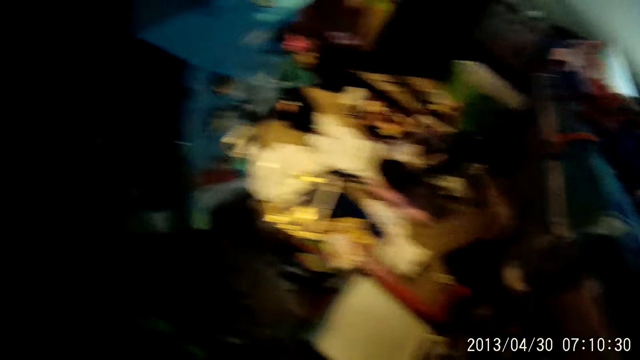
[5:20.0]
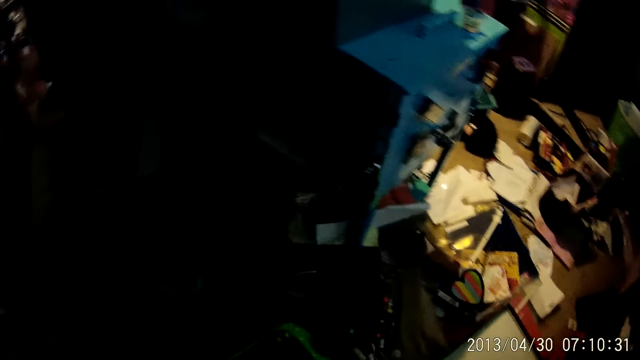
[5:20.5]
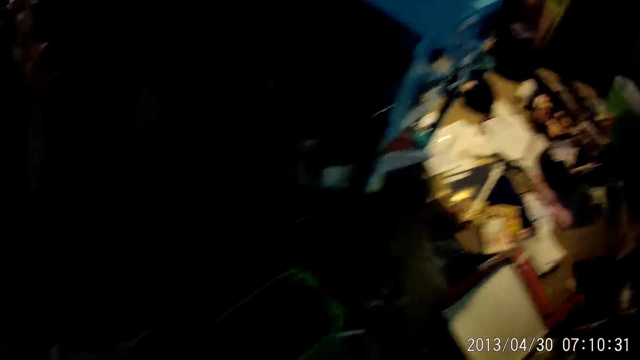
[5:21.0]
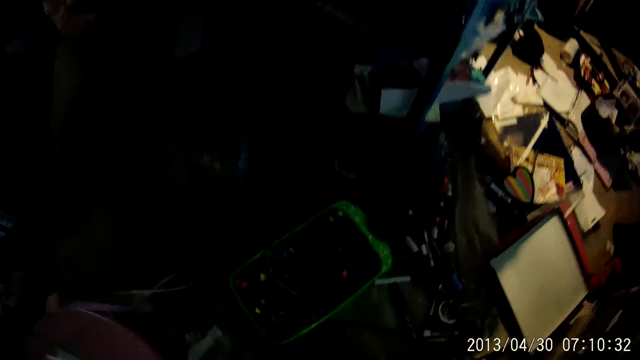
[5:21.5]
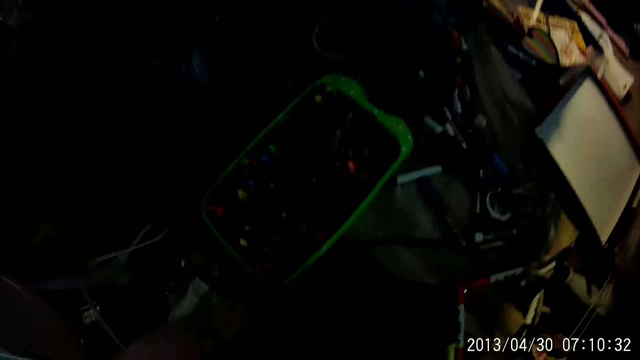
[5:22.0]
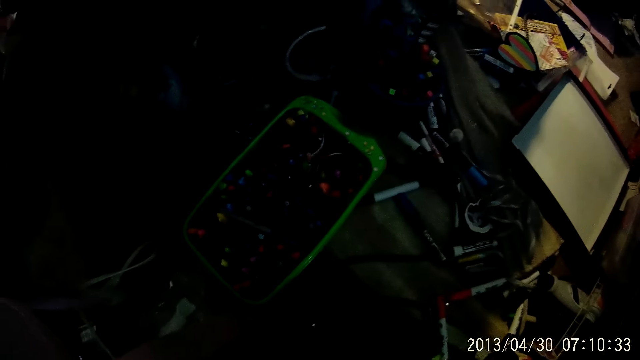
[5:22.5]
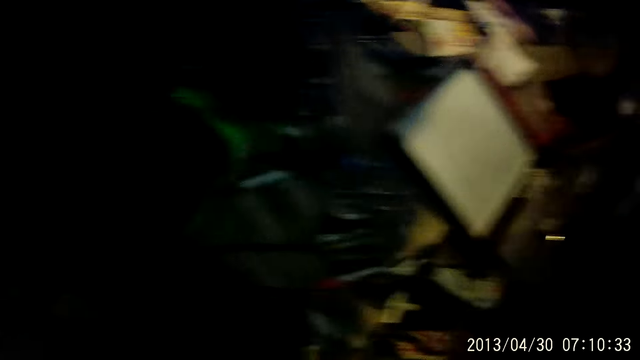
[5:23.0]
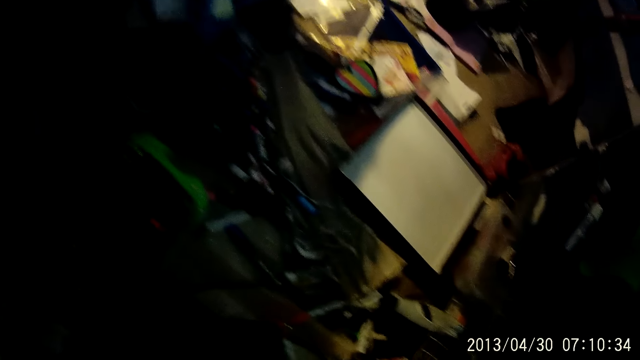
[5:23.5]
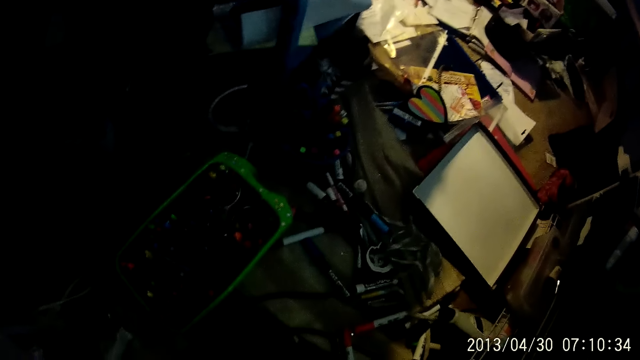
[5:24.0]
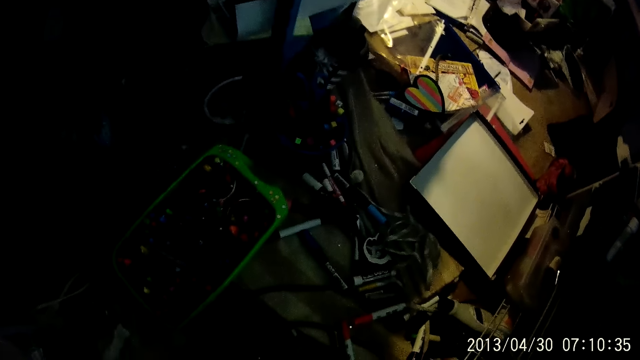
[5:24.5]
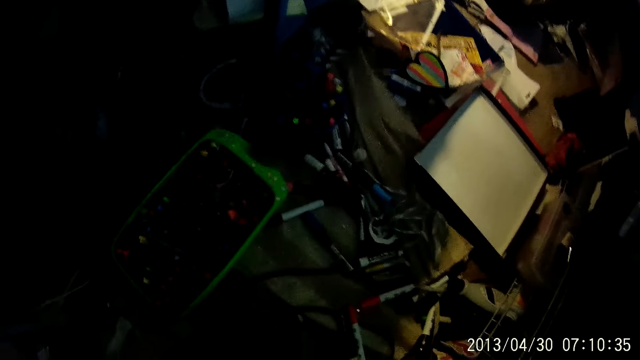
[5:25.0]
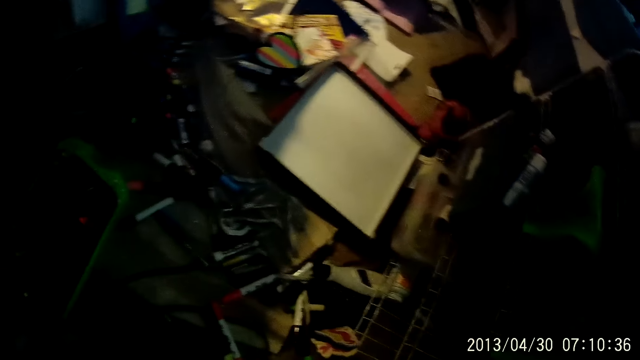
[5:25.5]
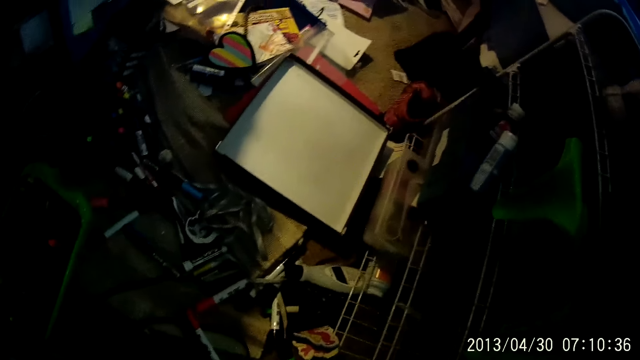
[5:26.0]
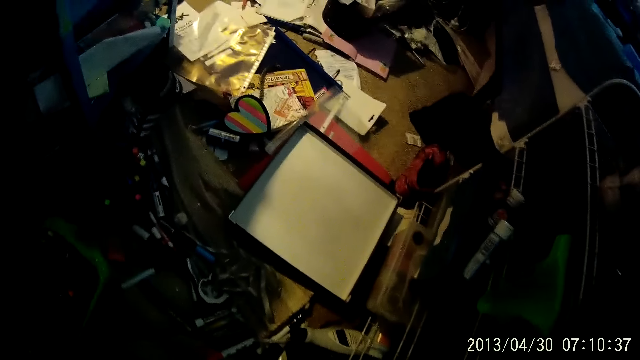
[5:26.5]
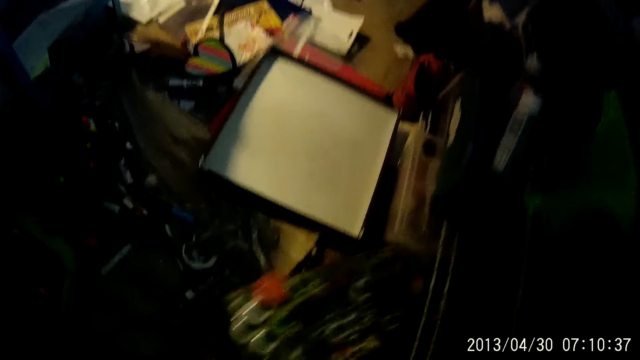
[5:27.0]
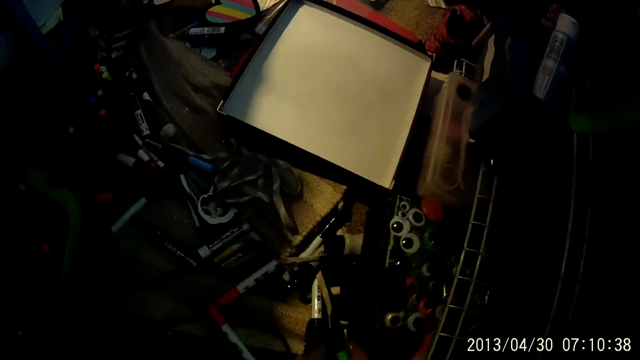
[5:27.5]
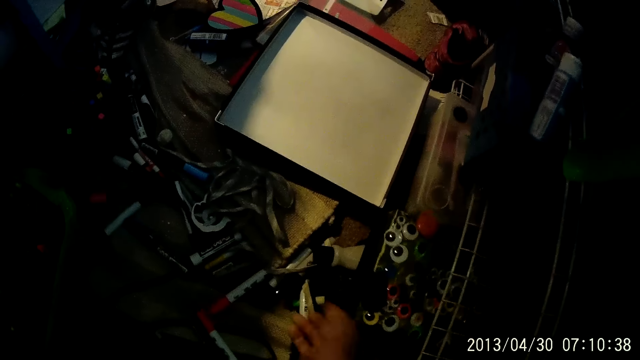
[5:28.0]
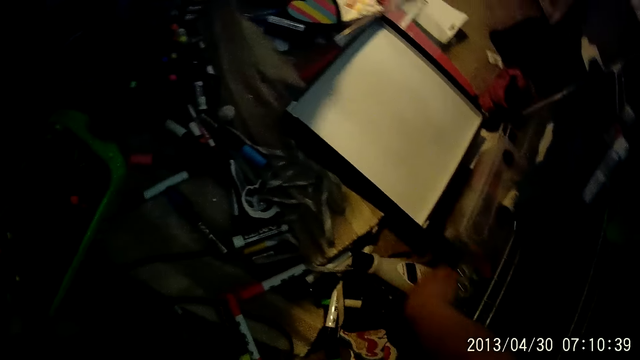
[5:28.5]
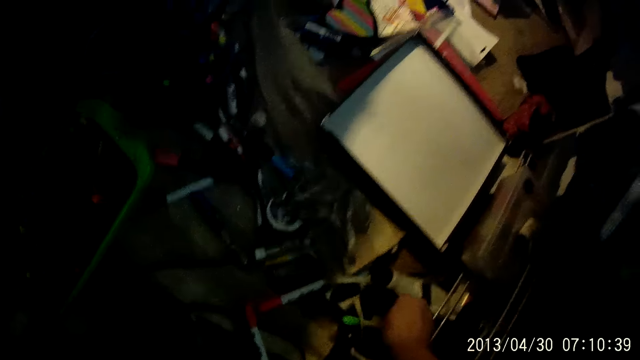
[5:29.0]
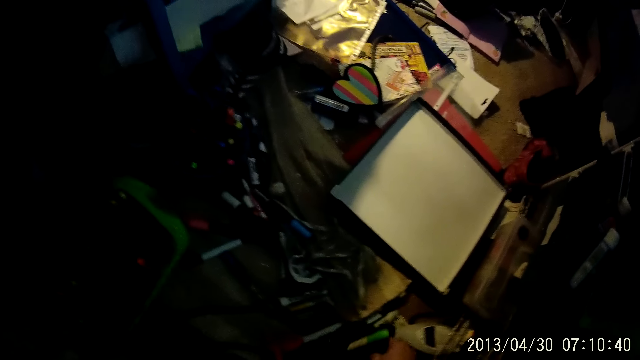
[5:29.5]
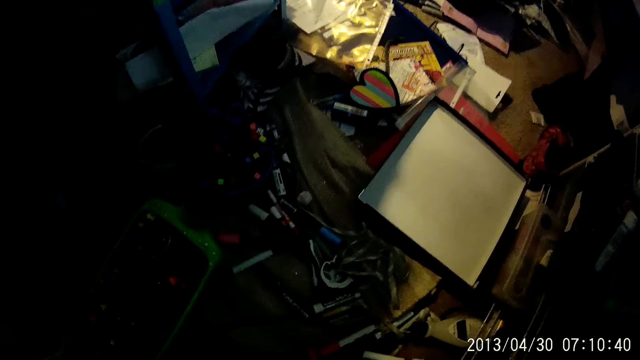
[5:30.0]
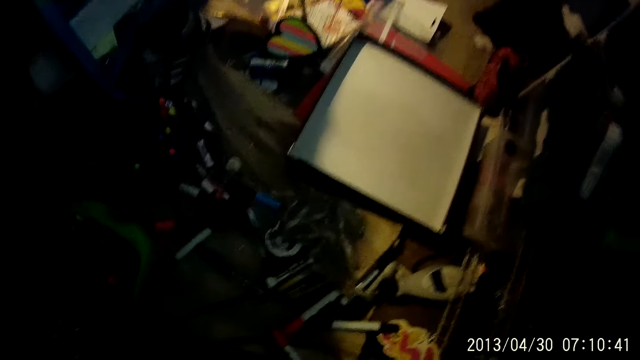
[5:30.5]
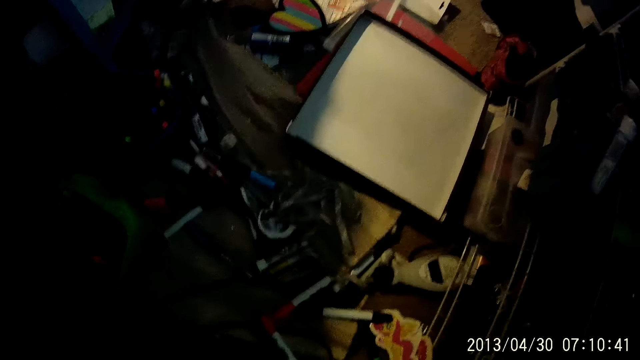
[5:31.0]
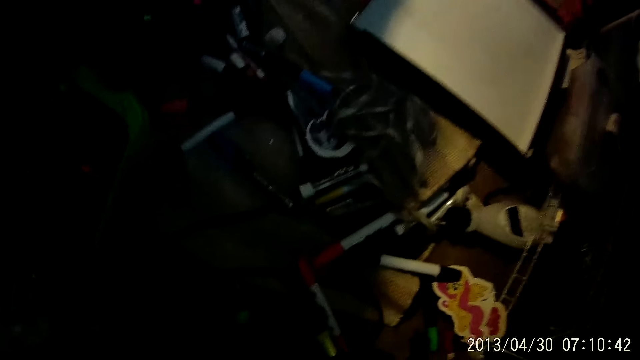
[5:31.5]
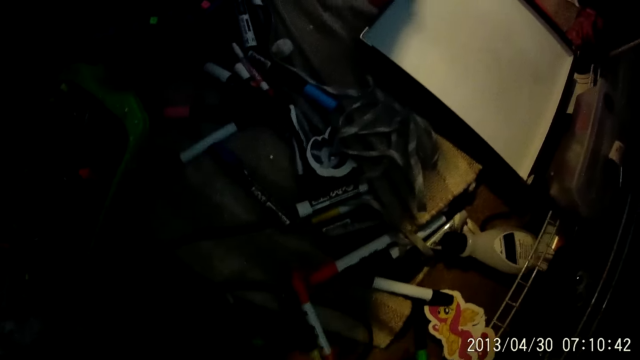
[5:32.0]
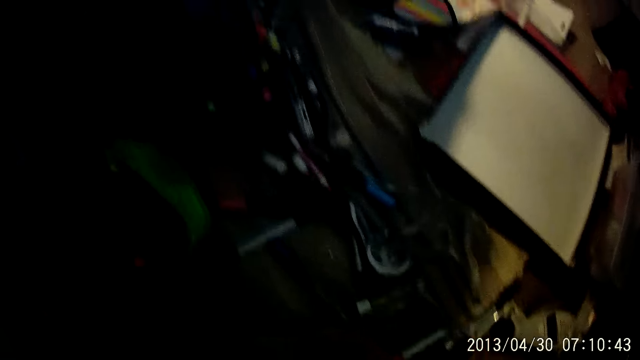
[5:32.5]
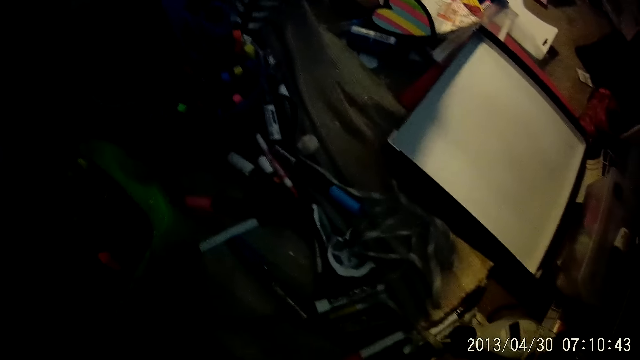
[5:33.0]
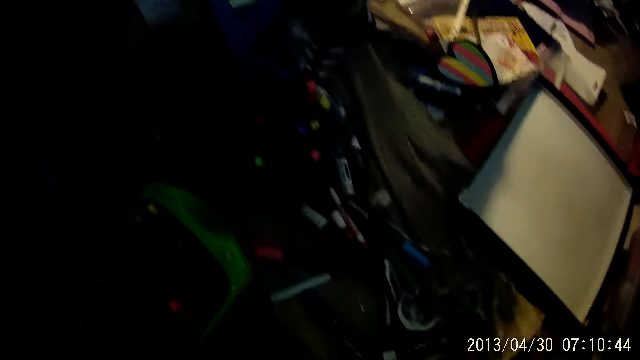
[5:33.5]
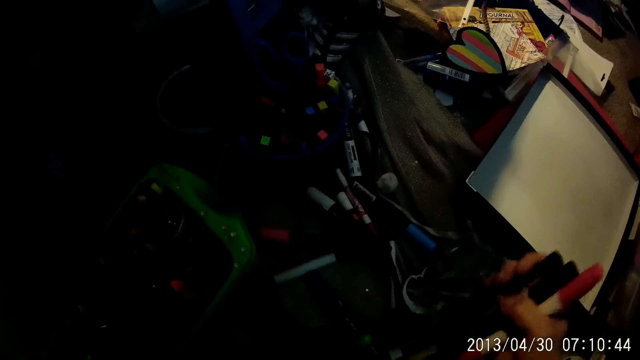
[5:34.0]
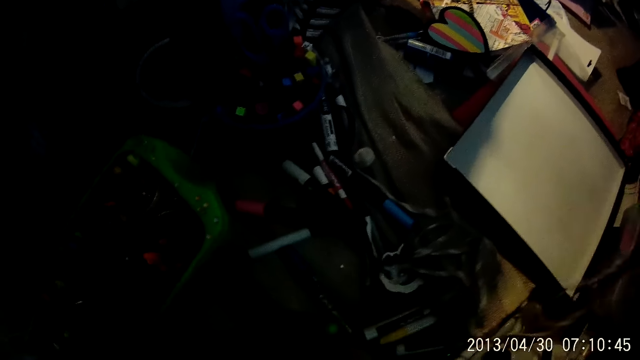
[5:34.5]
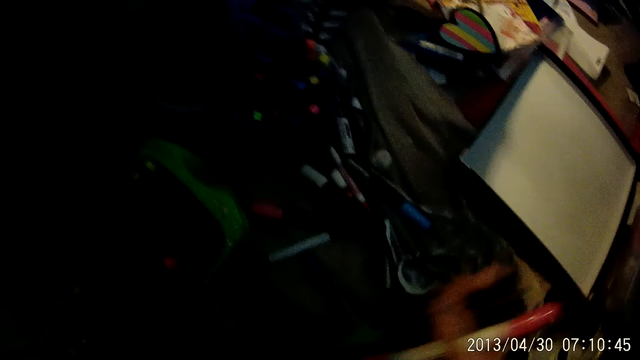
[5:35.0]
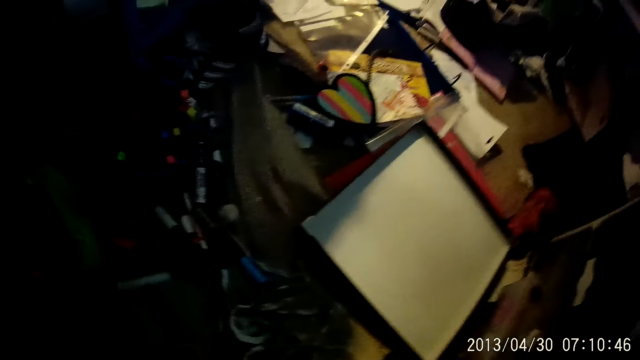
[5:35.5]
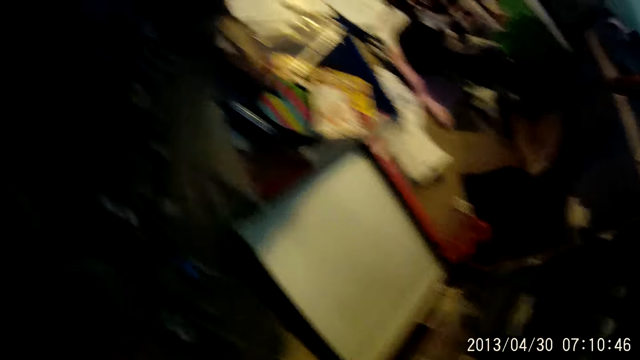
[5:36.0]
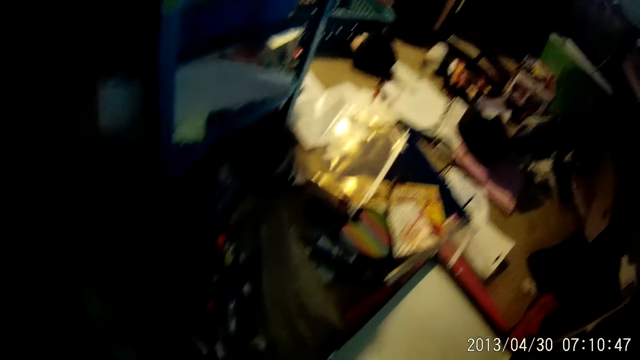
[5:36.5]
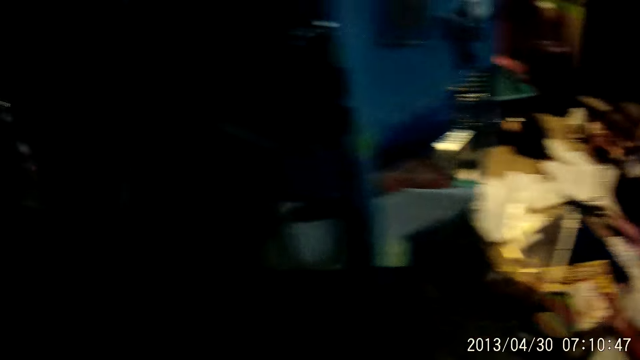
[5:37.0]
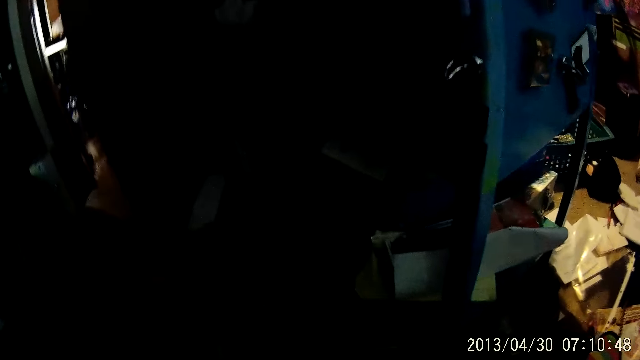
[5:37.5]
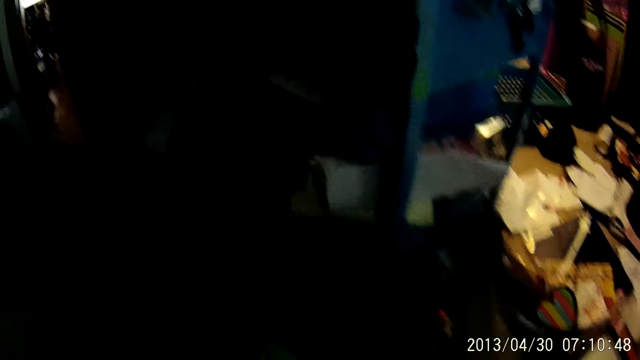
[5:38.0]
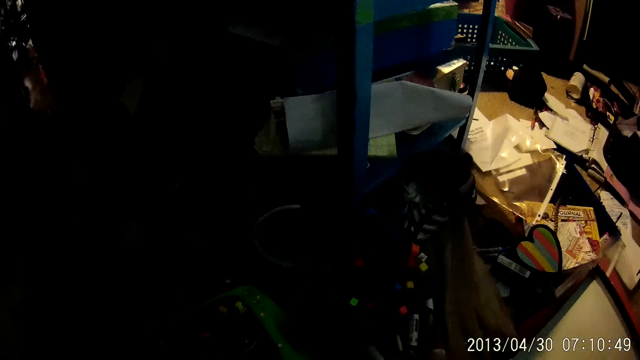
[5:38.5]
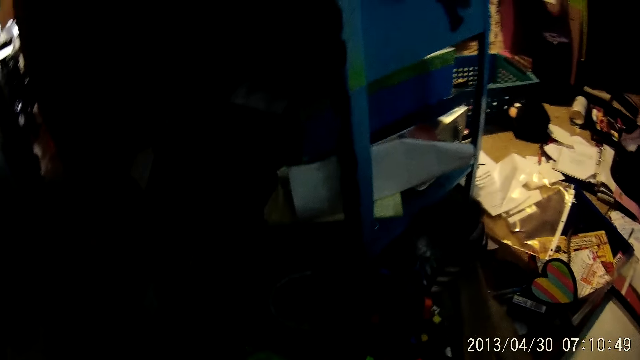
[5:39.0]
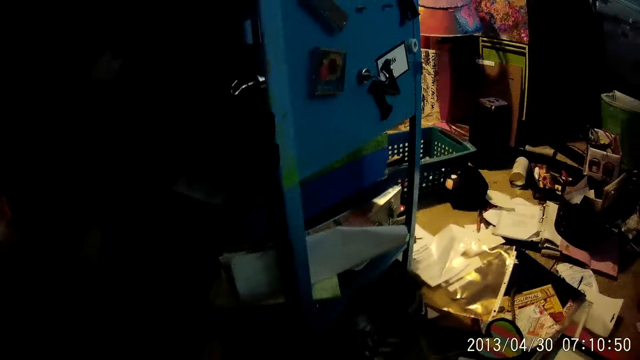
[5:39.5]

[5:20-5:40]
The camera wearer places something on the rack. She puts a plastic container with bottles on the rack. She pushes the plastic container. She picks a tin with a marker pen or a sock from the floor with her right hand. She passes the tin to the left hand. She picks some marker pens from the floor with her right hand. She puts the marker pens in the tin. She picks a trash can.
